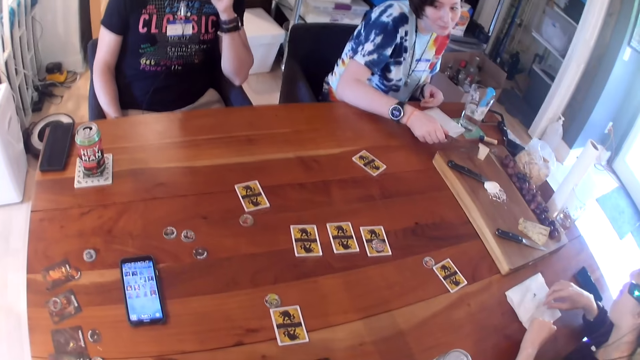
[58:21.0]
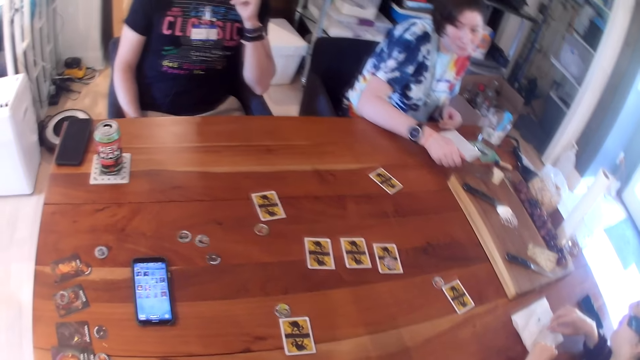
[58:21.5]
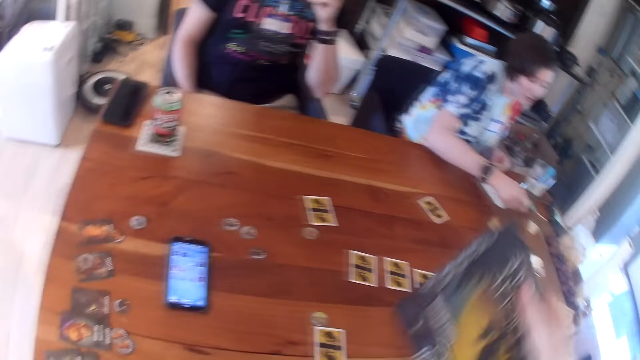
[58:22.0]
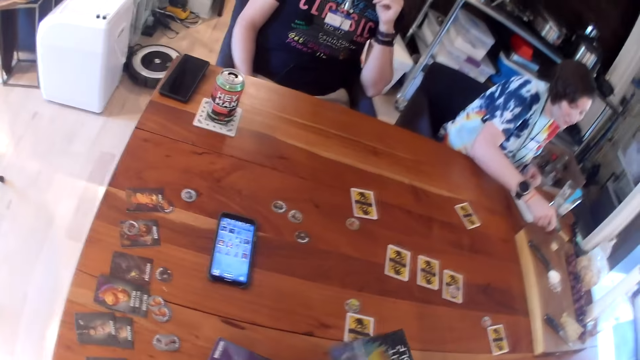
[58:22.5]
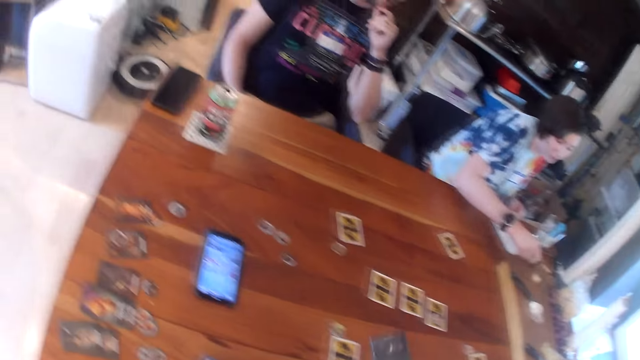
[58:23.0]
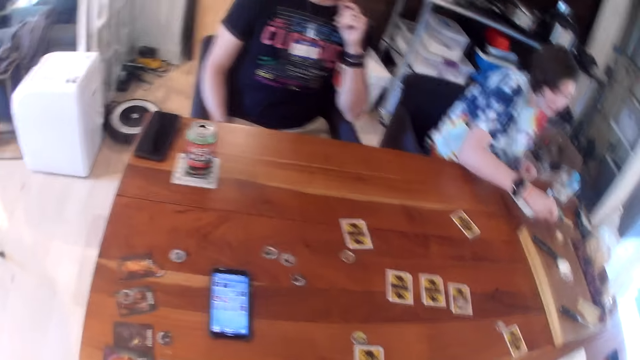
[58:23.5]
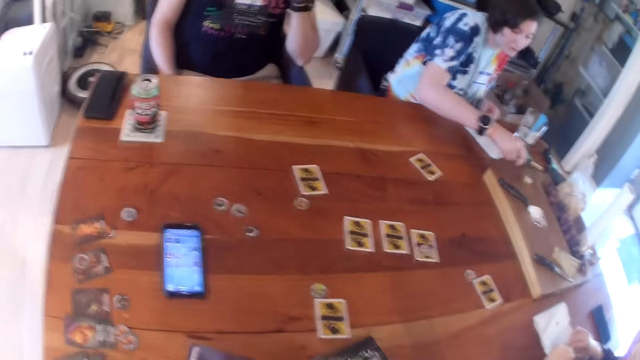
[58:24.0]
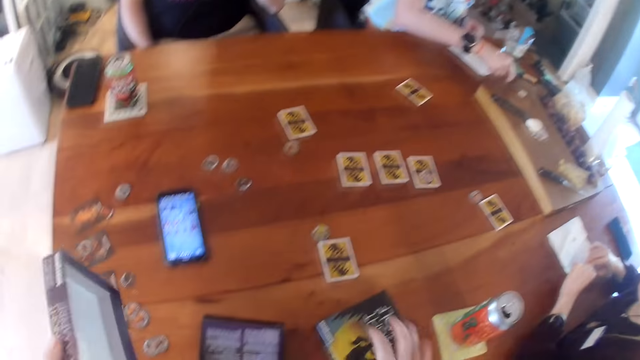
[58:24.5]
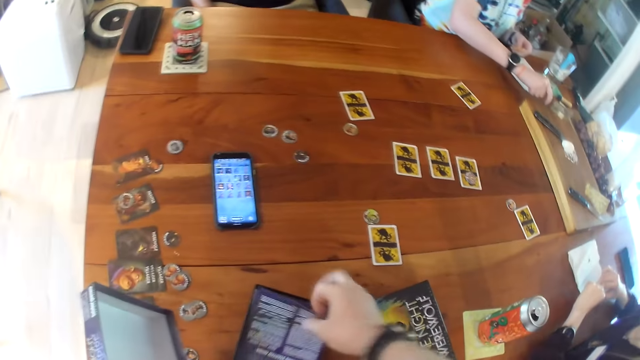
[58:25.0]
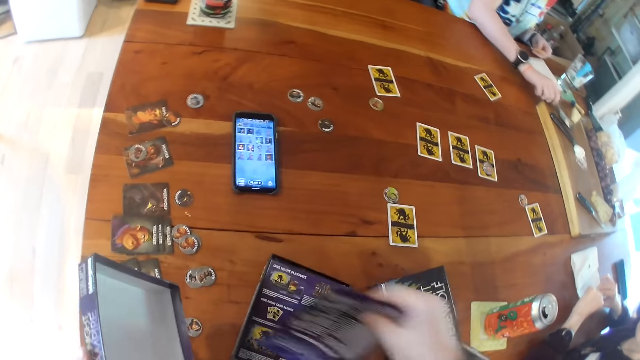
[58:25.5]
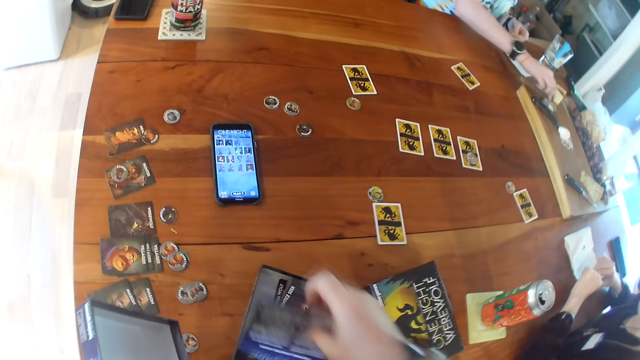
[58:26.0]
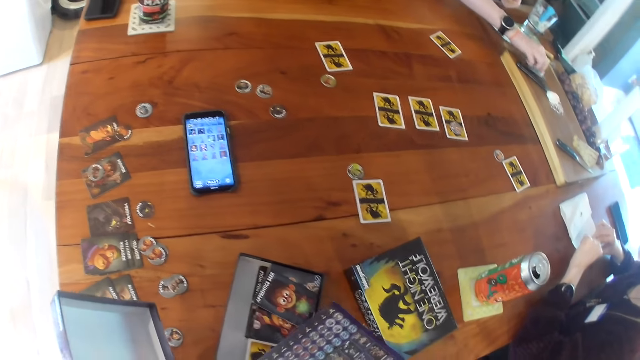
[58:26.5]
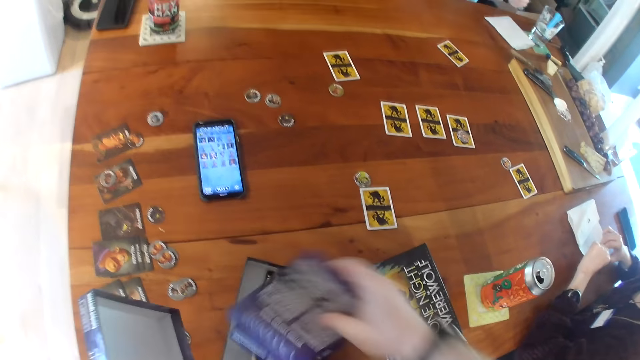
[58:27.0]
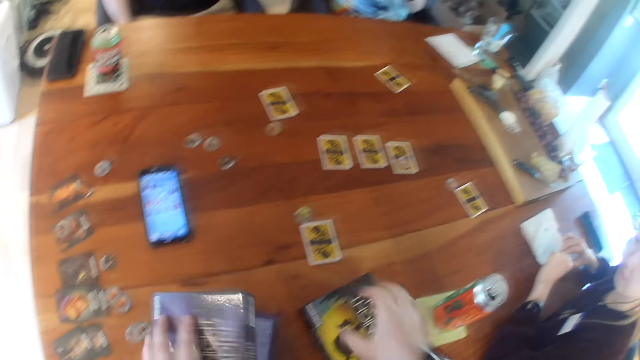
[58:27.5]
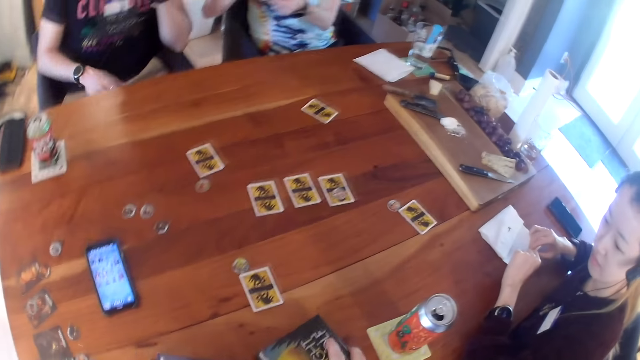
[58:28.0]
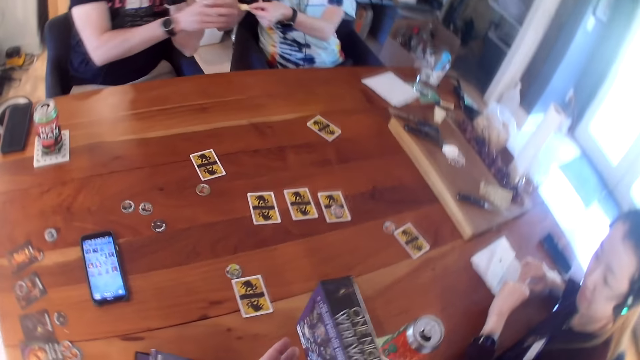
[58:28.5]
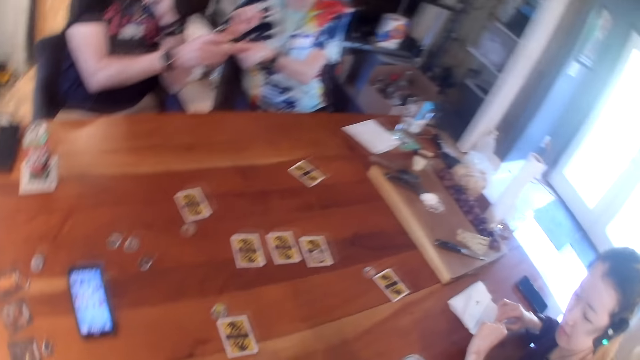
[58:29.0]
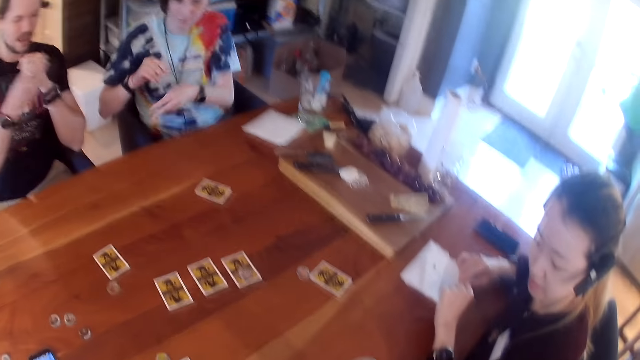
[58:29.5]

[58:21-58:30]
The woman holds a knife. The camera wearer shakes a card game box in his right hand. He places the card game box in his right hand on the table. He removes the lid of a card game box on the table with his left hand. The woman cuts a slice of cheese from the cheese on the wooden board with the cleaver in her right hand. The camera wearer picks a game manual from the card game box with his right hand. The woman places the cleaver in her right hand on the wooden board. The camera wearer touches paper in the box. He picks a game manual from the card game box with his right hand again. The woman picks the slice of cheese on the cleaver with her right hand. The camera wearer places the two game manuals in his right hand in the card game box. He closes the card game box on the table with the lid in his left hand, and picks a card game box with his right hand from the table. The woman passes a biscuit in her left hand to the right hand of a man.

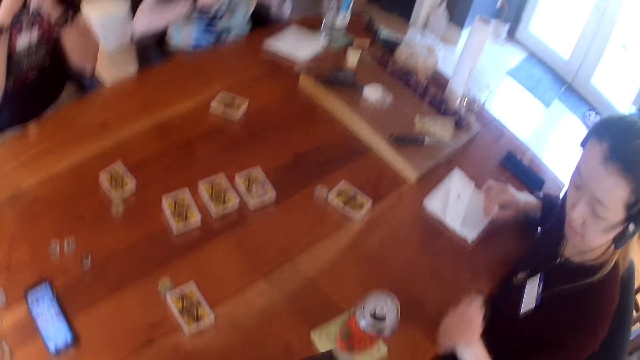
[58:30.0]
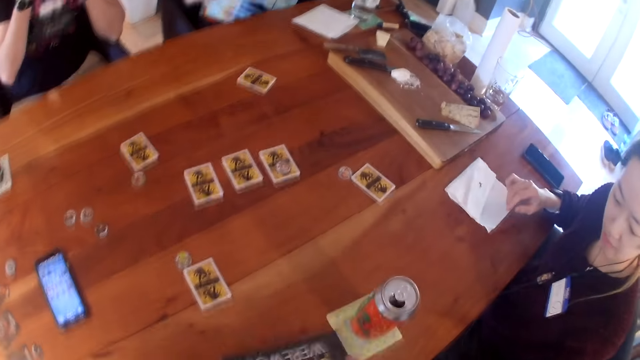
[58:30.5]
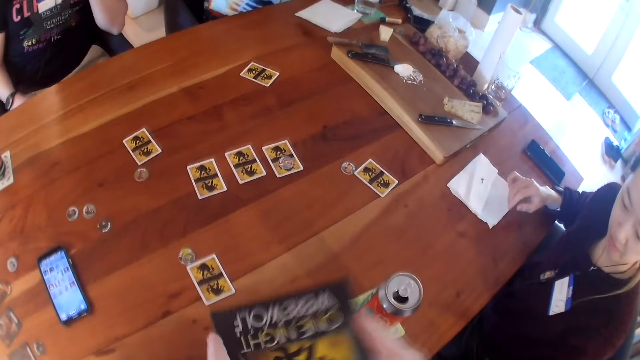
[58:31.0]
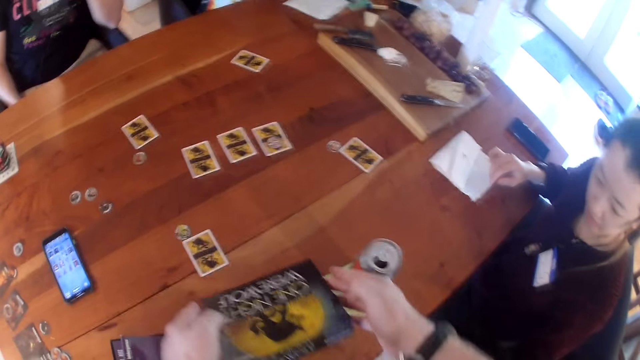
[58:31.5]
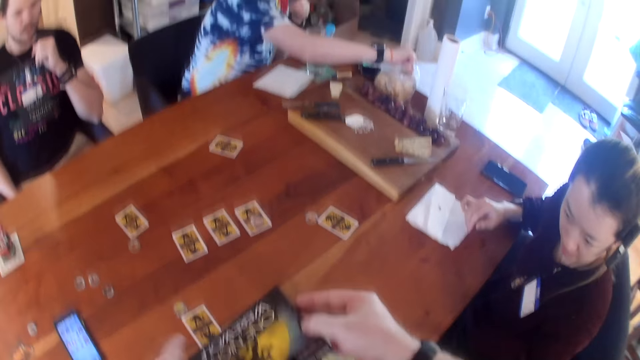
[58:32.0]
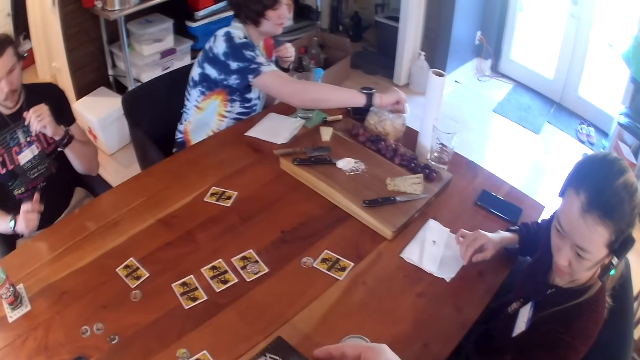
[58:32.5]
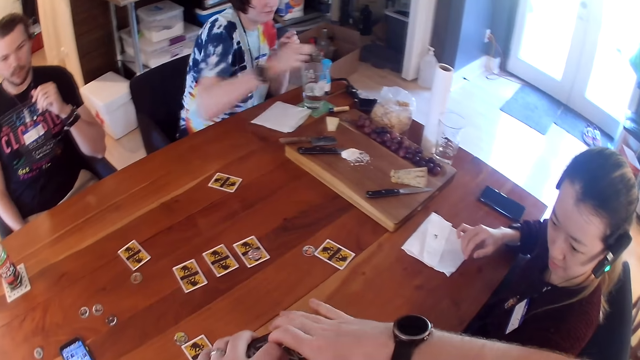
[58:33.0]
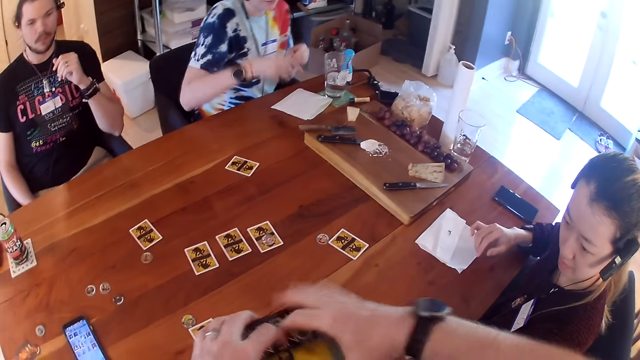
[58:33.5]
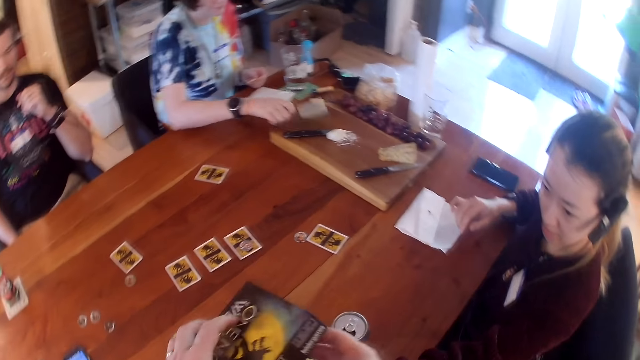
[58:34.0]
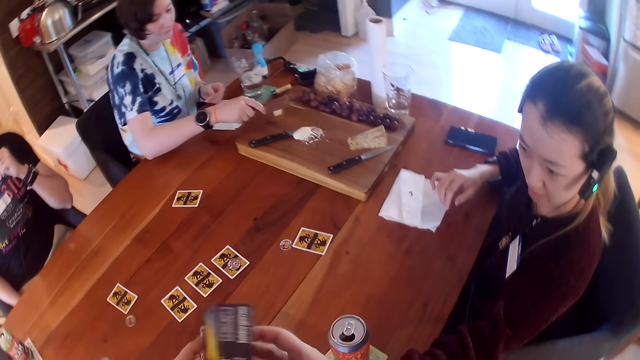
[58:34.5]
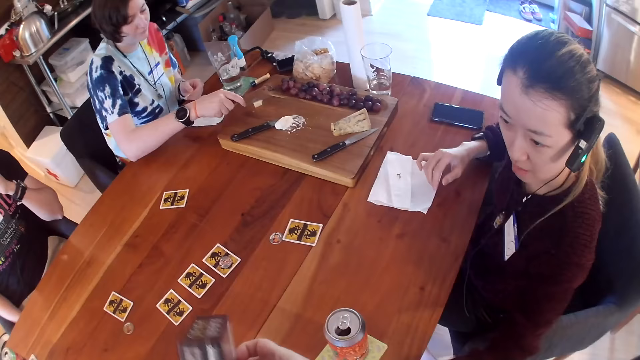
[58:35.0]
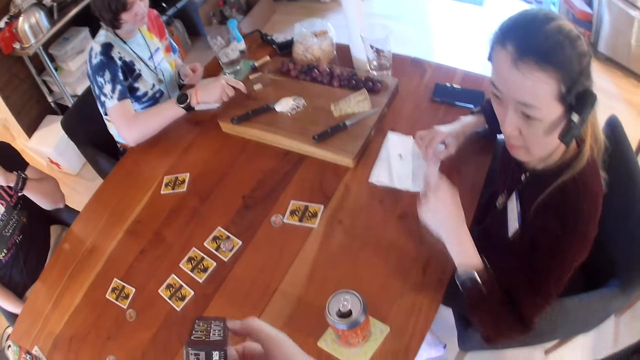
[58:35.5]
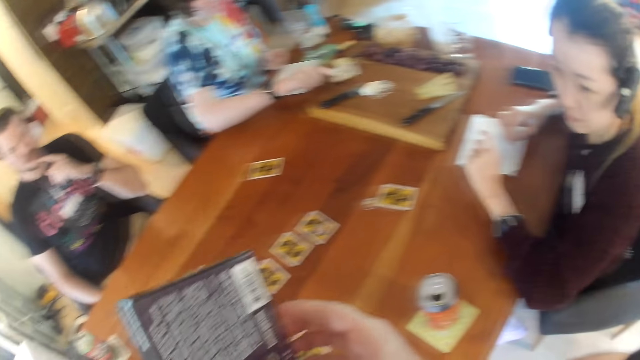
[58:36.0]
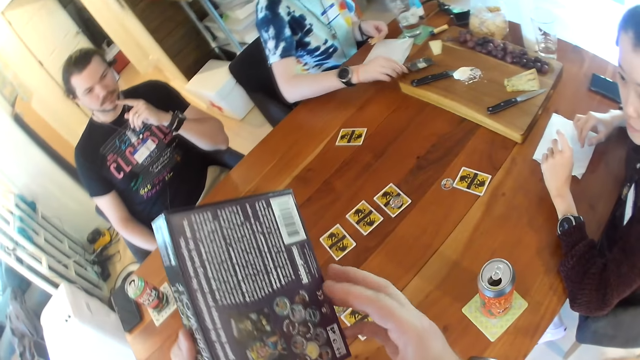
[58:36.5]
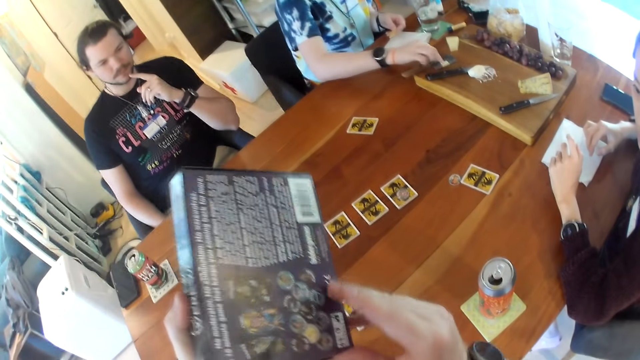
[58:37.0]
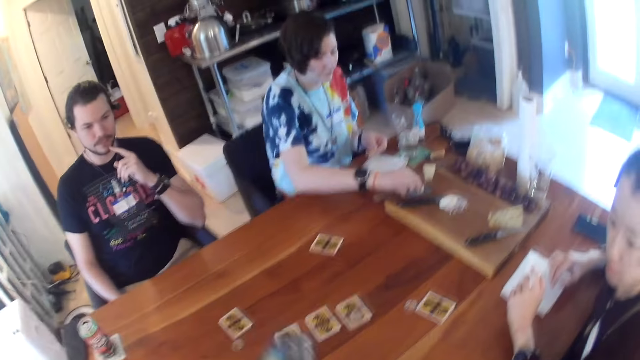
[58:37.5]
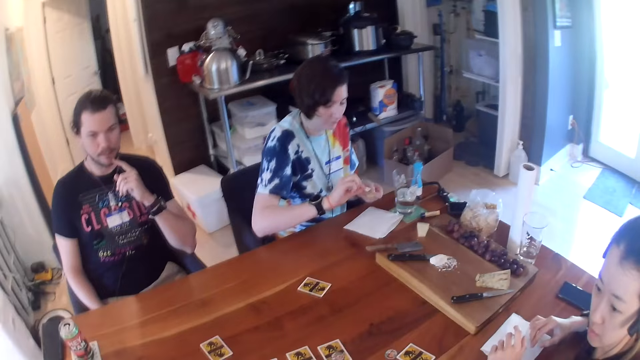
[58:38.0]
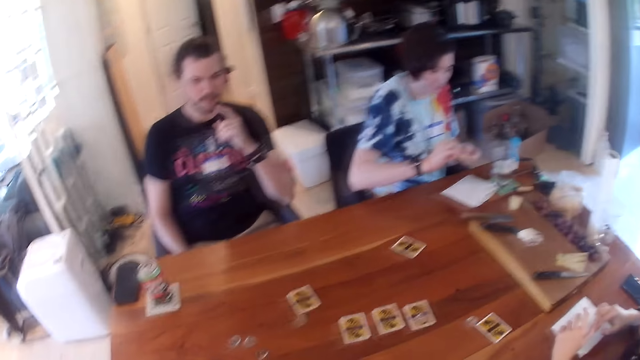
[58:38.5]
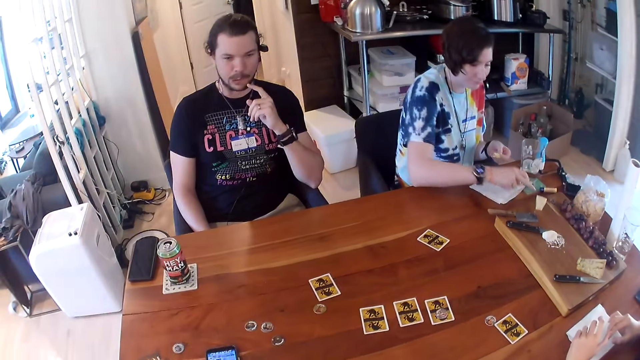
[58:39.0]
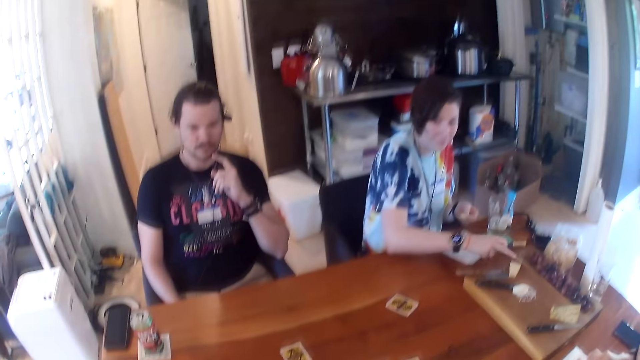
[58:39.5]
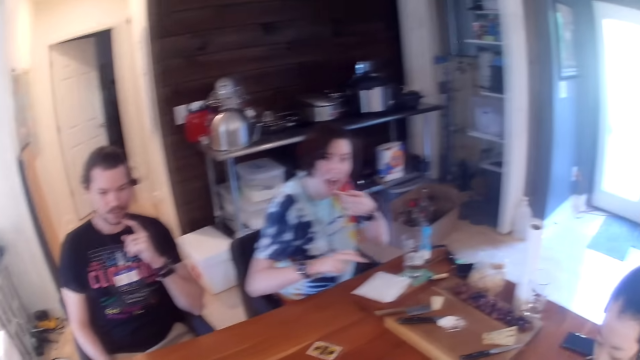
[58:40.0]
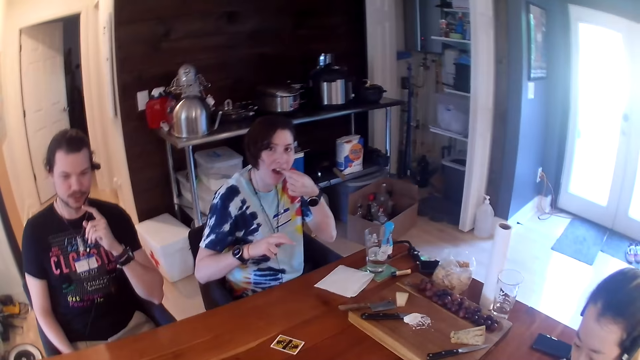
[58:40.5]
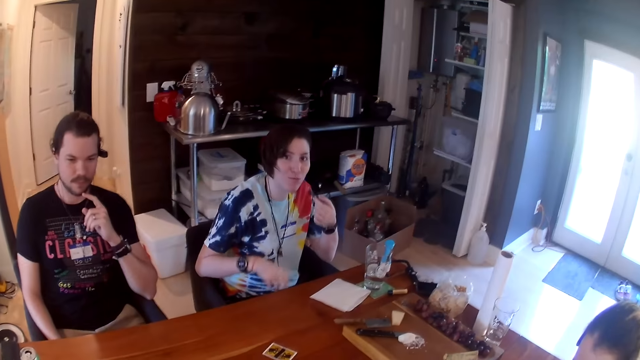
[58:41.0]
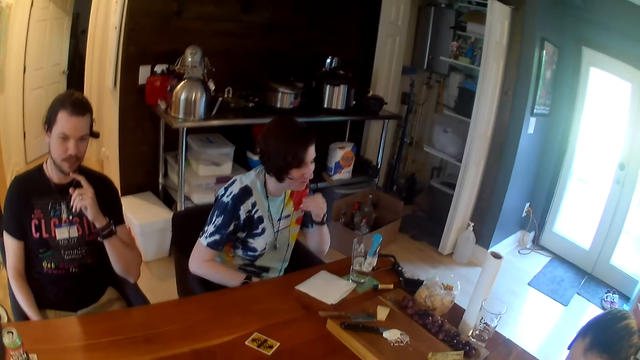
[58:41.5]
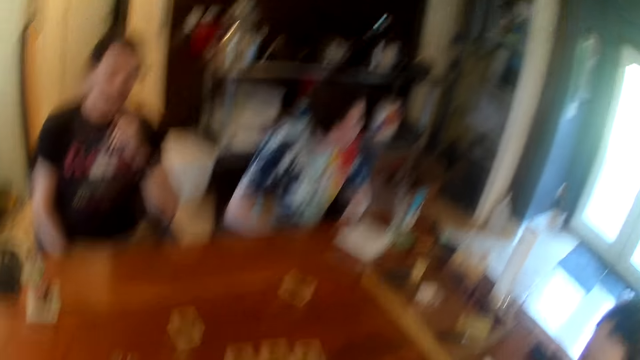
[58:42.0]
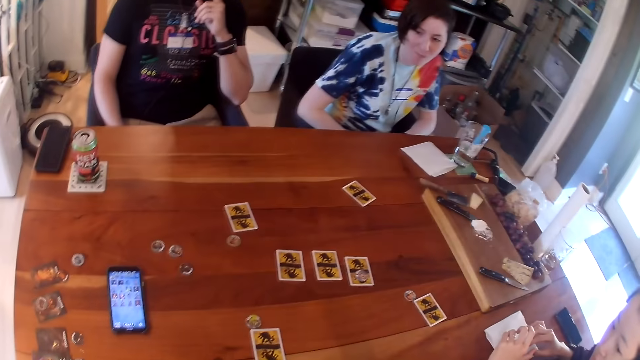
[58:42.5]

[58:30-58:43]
The man eats the biscuit in his right hand. The camera wearer shakes the card game box with both hands. A woman converses. The camera wearer holds the card game box with both hands. Another woman picks a biscuit with her right hand from a bag of biscuits on the table. The camera wearer opens a box. The second woman passes the biscuit to her left hand from her right hand. She picks the cleaver from the wooden board with her right hand. She cuts a slice of cheese from the cheese on the wooden board with the cleaver in her right hand. She places the cleaver in her right hand on the wooden board. She picks the slice of cheese on the cleaver with her right hand. She places the slice of cheese in her right hand on the biscuit in her left hand. She shifts the cheese on the wooden board with her right hand. She eats the biscuit in her left hand.
